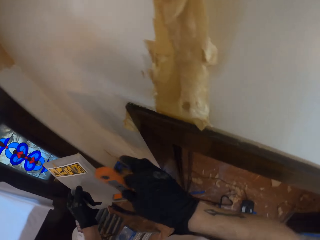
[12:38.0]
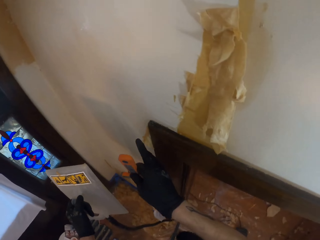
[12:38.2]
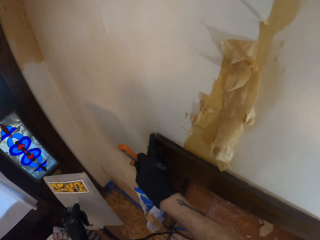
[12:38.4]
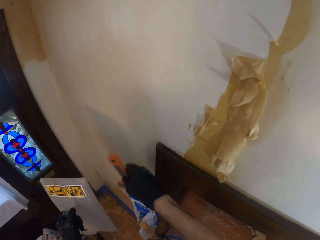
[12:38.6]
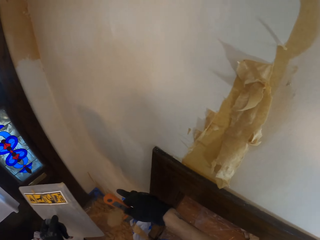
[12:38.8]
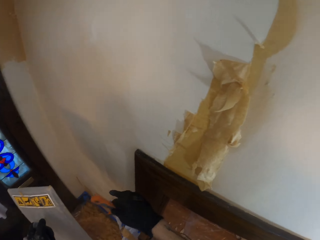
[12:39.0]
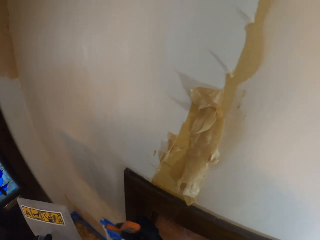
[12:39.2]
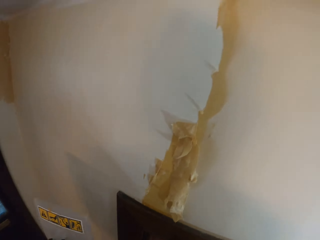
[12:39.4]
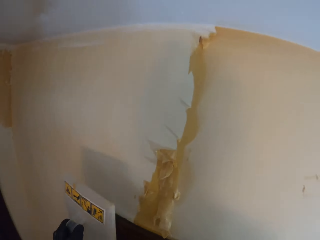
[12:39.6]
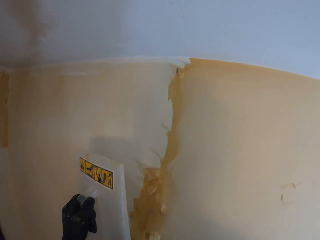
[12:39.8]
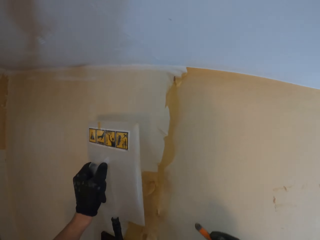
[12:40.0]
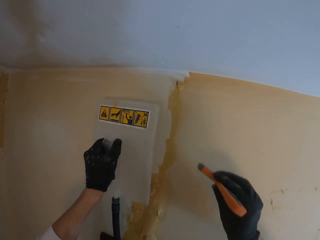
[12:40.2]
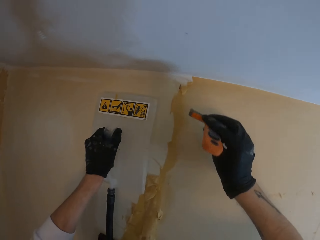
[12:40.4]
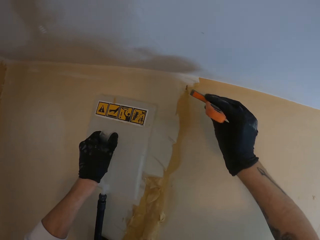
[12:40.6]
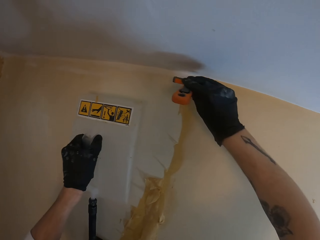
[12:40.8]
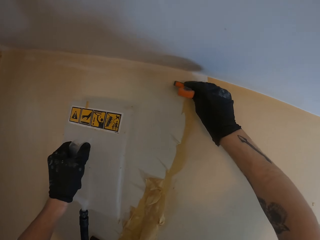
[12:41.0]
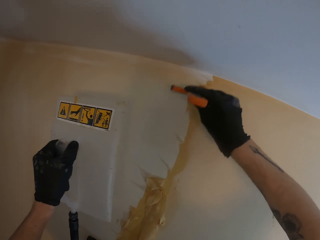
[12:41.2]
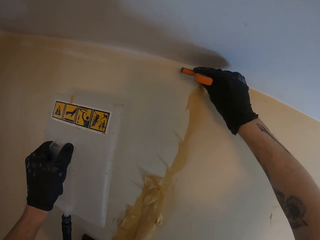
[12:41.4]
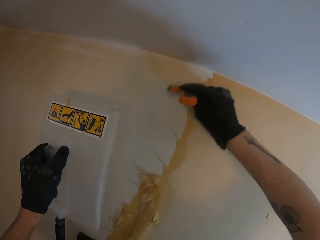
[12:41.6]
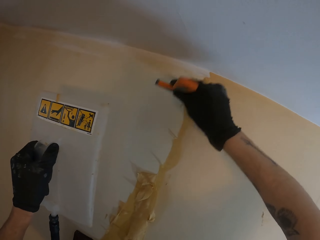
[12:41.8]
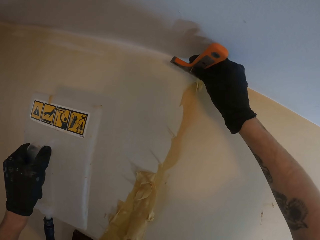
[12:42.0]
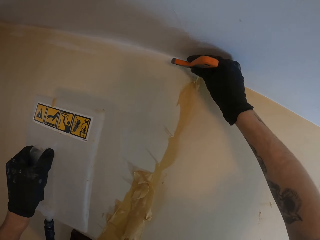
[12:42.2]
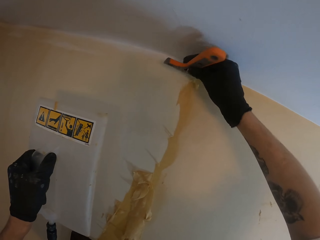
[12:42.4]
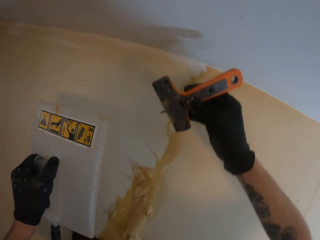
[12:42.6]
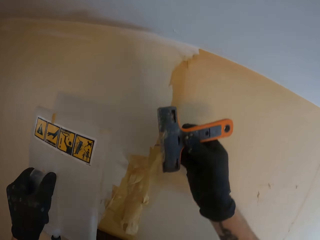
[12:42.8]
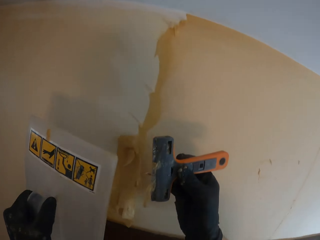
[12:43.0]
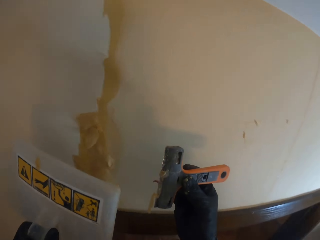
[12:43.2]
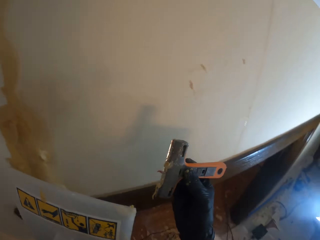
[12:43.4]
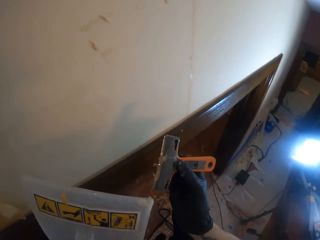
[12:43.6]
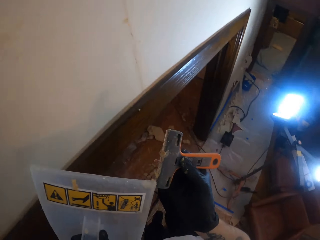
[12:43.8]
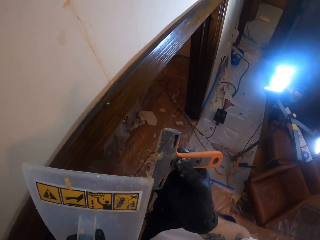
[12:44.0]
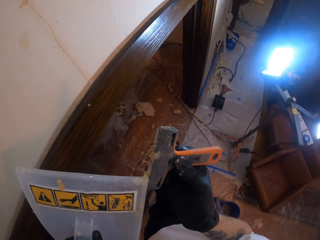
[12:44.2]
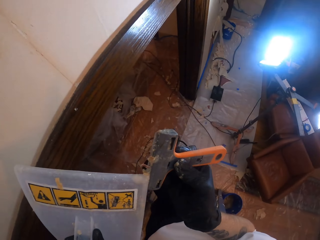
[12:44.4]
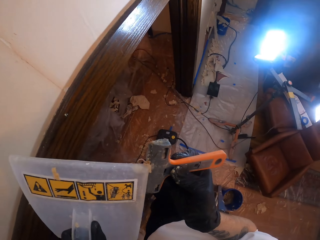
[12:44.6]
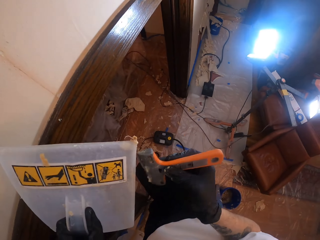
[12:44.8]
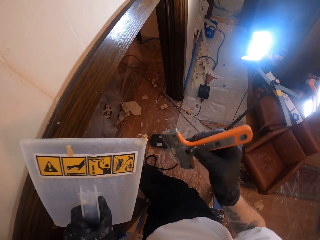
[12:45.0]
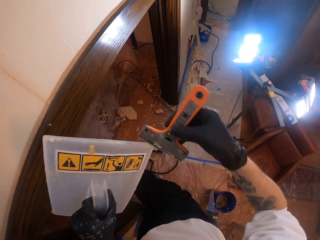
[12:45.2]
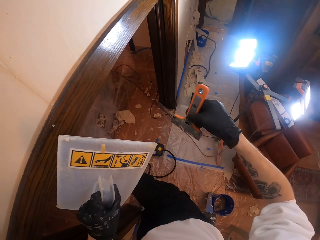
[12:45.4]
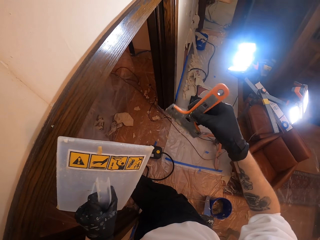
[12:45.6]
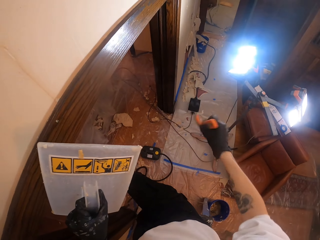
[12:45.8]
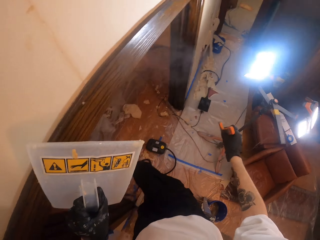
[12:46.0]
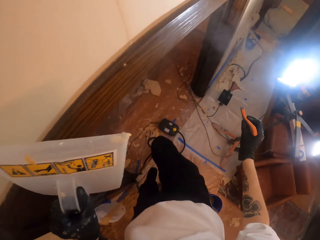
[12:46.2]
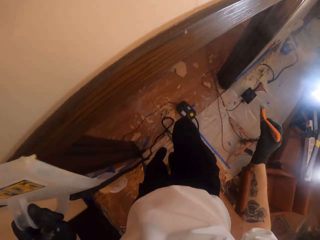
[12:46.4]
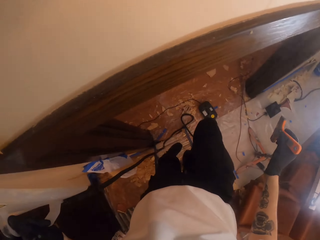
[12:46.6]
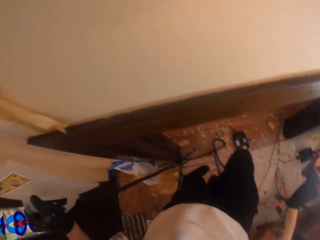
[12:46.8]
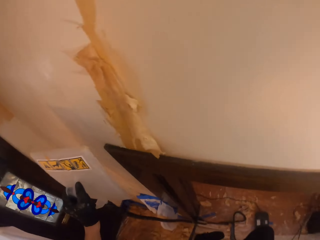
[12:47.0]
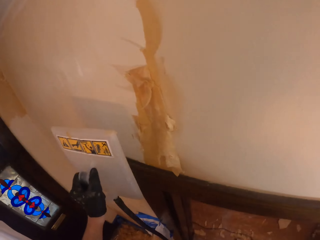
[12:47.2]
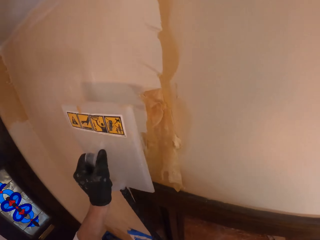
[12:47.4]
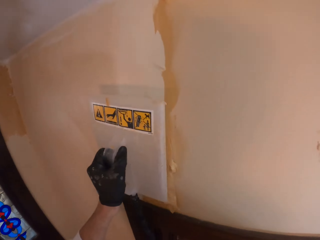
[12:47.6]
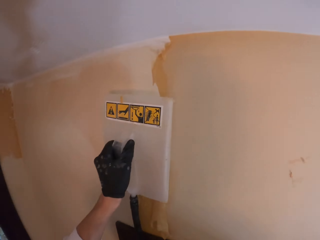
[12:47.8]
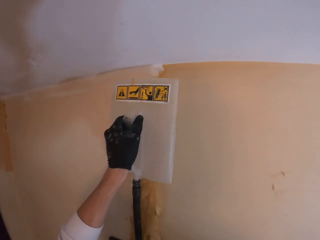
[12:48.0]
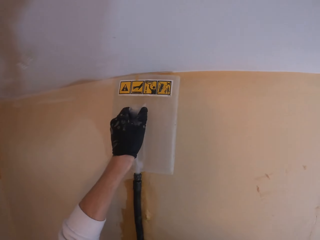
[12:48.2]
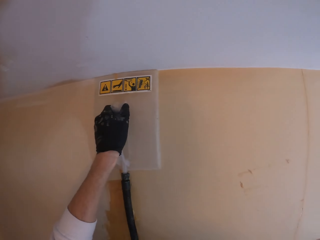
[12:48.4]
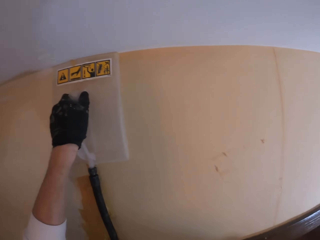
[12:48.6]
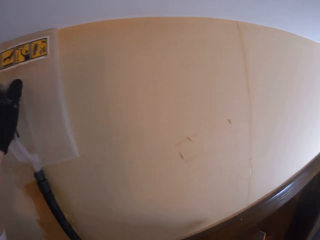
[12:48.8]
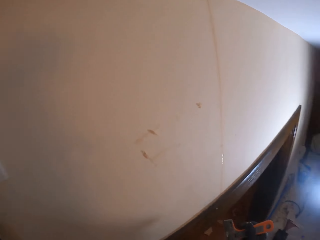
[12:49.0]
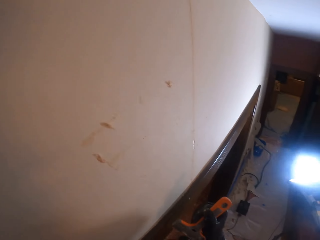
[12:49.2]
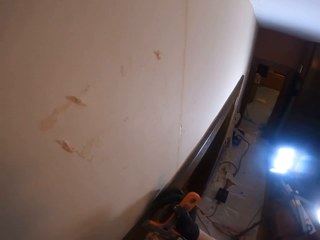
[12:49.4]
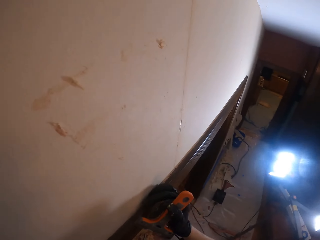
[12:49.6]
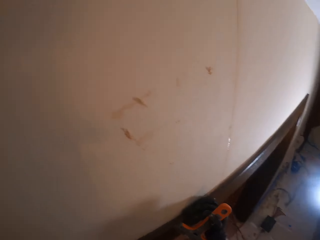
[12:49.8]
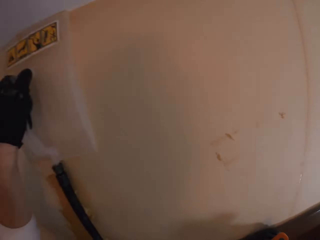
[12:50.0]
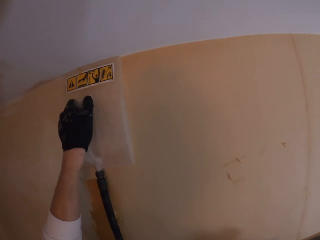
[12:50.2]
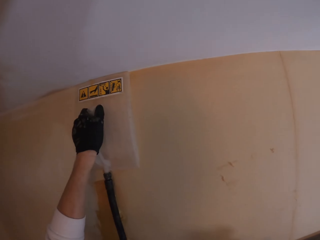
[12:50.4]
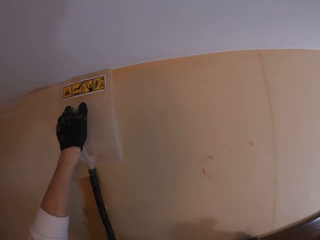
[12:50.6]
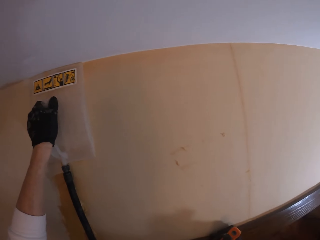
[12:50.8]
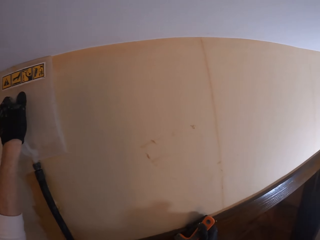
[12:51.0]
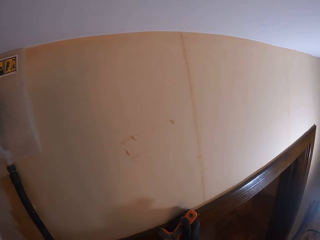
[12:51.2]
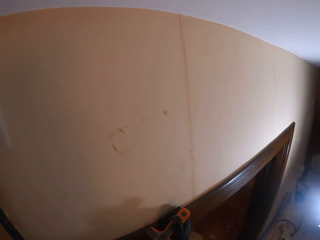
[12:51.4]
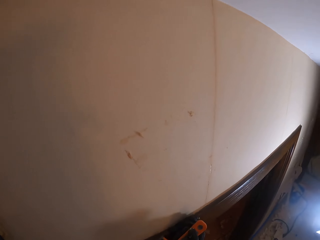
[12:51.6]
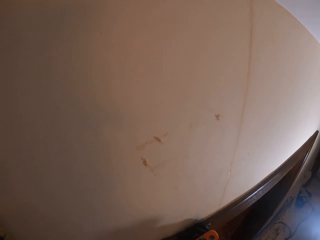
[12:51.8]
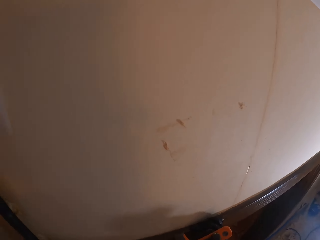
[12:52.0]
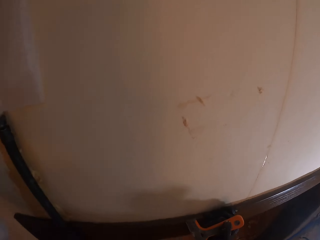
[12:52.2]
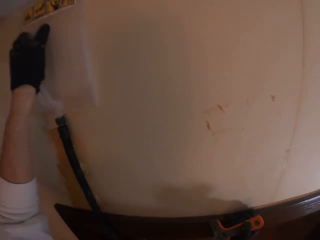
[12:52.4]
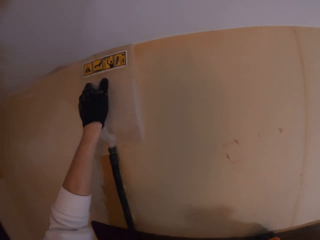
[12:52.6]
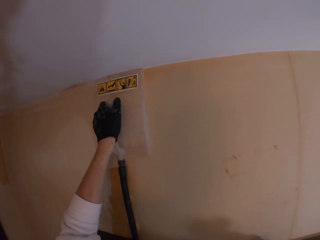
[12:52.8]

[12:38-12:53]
The camera wearer strips off the wallpaper with the wallpaper scraper. They wipe the wallpaper scraper with the wall steamer. They hold the wall steamer on the wall. They smooth the wall.

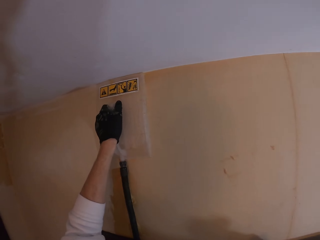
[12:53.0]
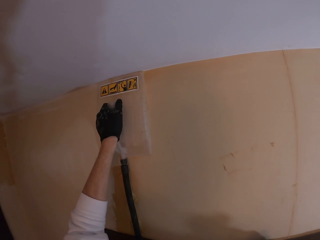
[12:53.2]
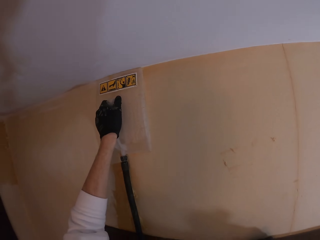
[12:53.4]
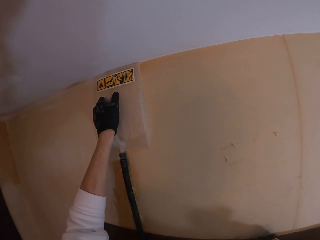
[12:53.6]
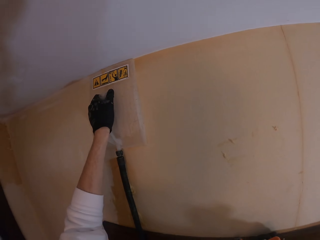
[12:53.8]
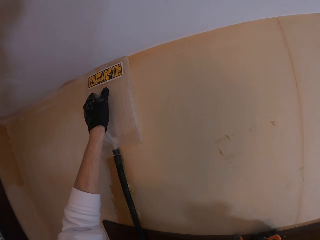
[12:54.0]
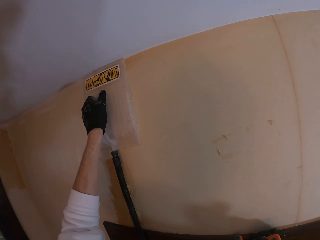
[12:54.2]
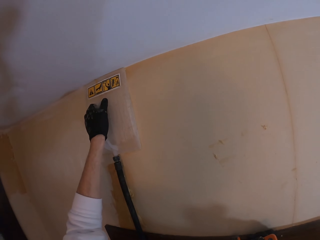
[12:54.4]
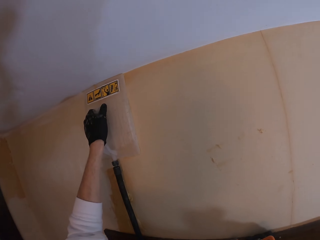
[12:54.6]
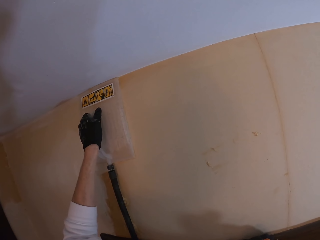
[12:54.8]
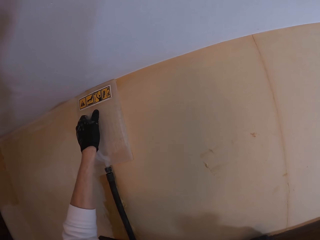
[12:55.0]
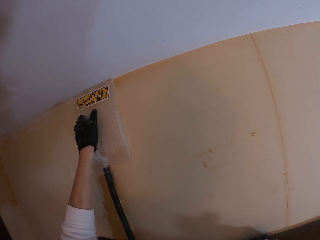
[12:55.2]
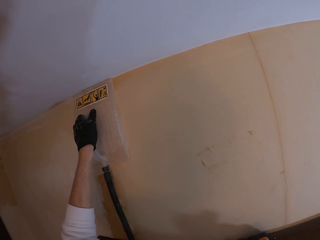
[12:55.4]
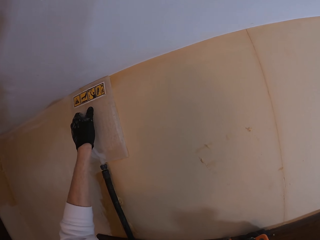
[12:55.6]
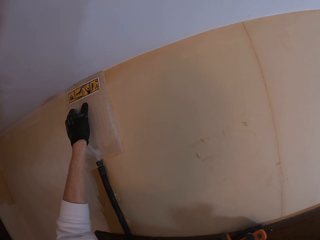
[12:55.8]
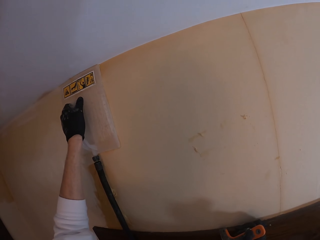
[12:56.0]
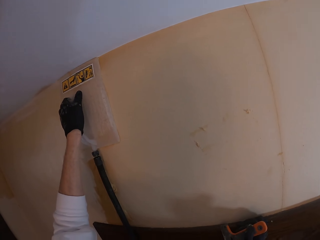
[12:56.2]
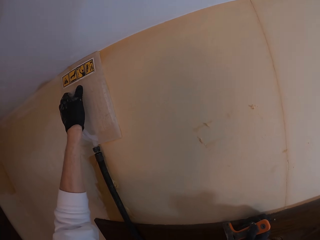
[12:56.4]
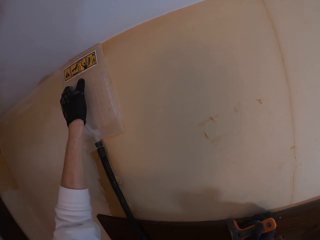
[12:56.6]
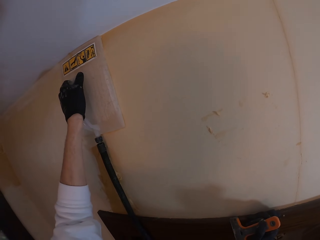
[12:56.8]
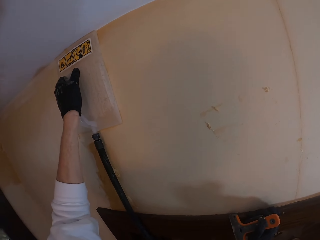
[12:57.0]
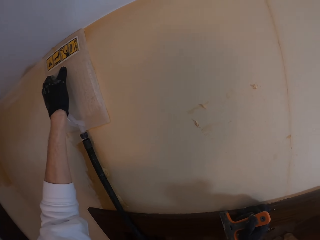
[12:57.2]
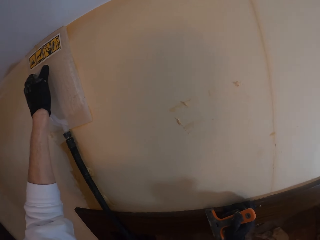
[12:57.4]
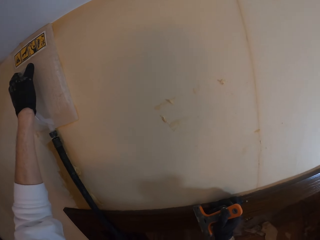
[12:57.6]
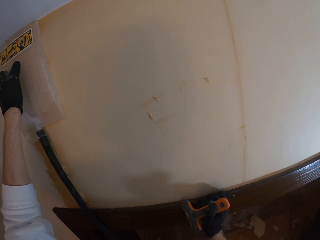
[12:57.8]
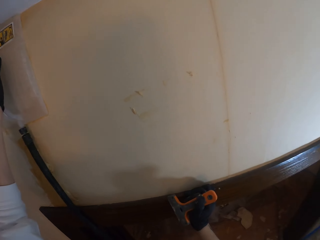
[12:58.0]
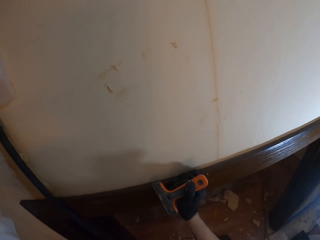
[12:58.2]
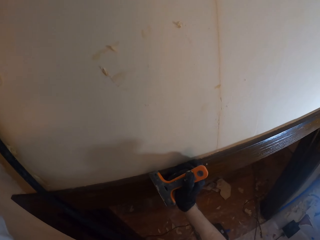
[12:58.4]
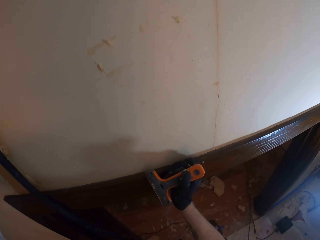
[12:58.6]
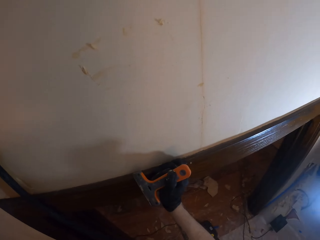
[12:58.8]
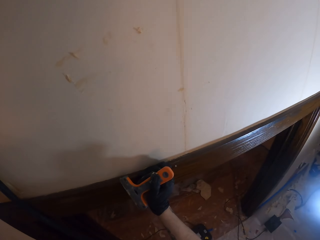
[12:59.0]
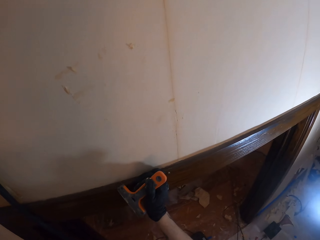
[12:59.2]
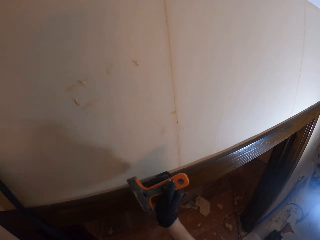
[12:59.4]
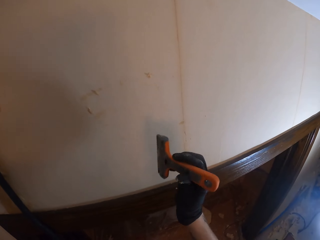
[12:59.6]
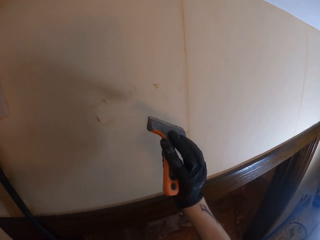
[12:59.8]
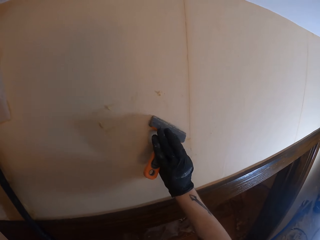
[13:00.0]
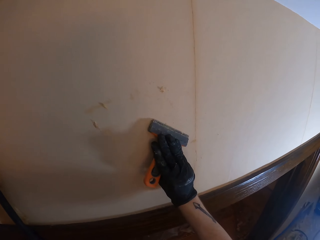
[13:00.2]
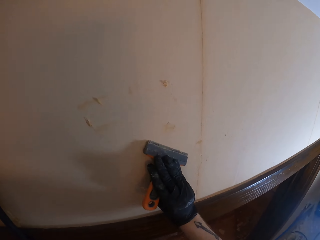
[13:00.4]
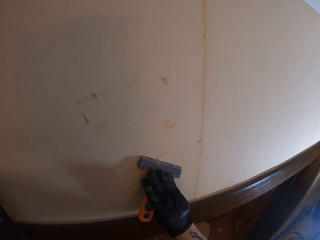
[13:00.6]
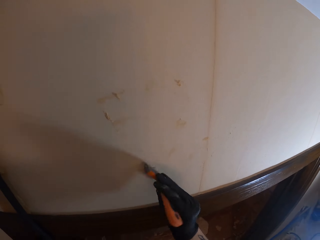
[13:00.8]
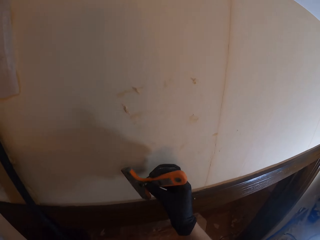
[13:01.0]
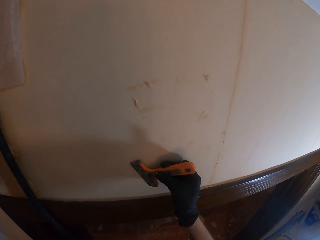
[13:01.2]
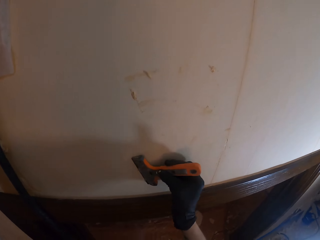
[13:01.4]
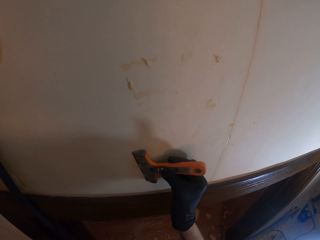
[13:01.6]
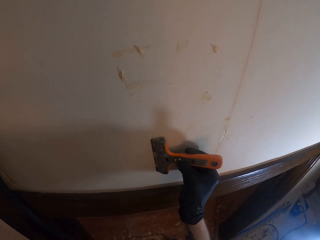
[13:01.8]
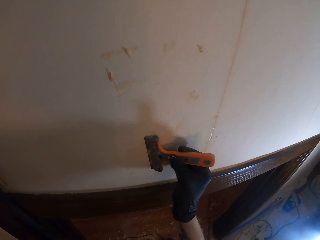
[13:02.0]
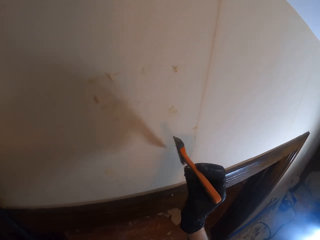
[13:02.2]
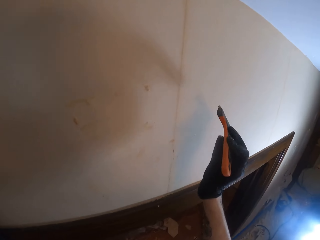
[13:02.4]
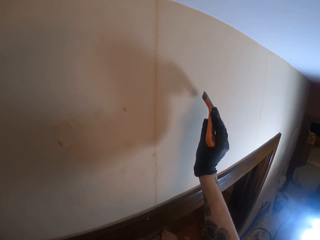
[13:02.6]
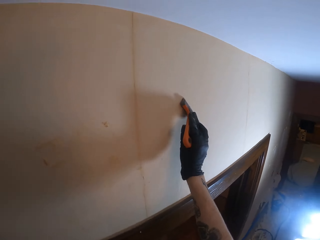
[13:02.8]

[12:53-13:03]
The camera wearer wipes the wallpaper scraper on the wall.
